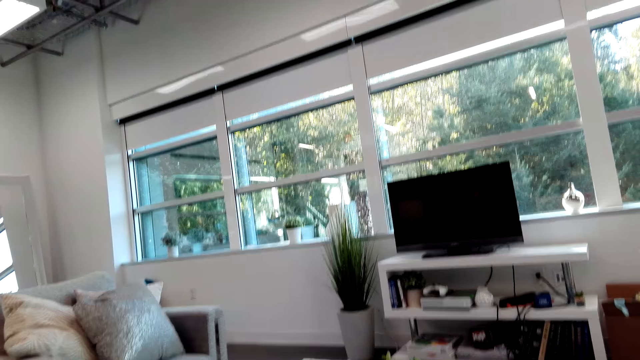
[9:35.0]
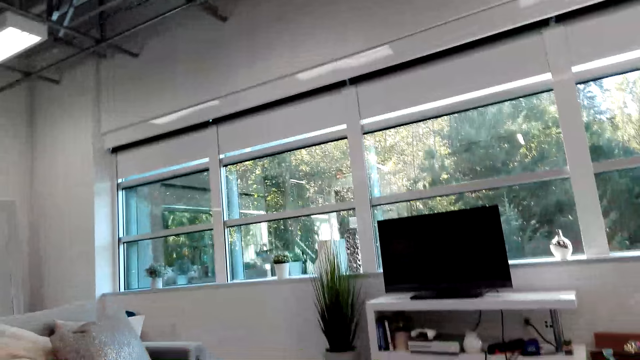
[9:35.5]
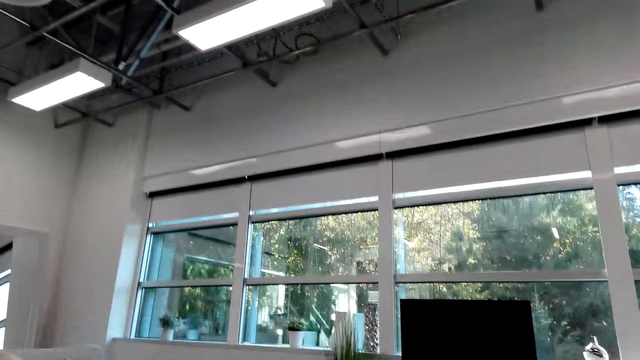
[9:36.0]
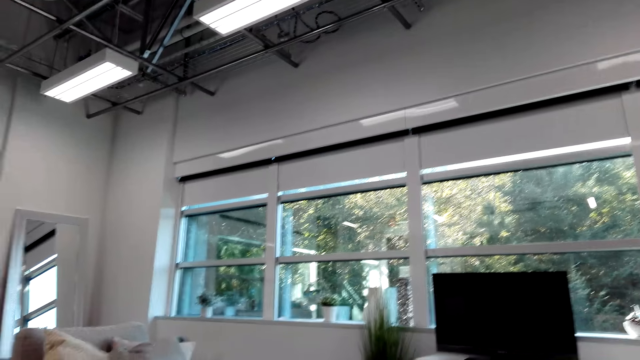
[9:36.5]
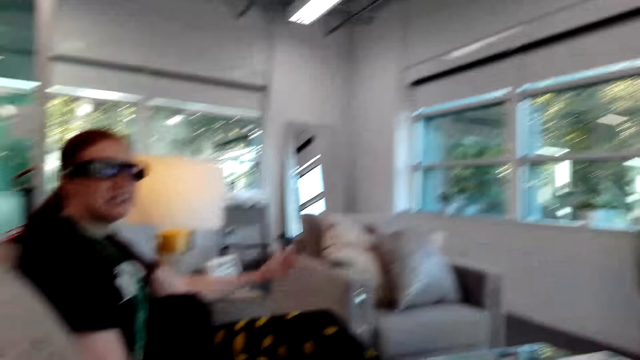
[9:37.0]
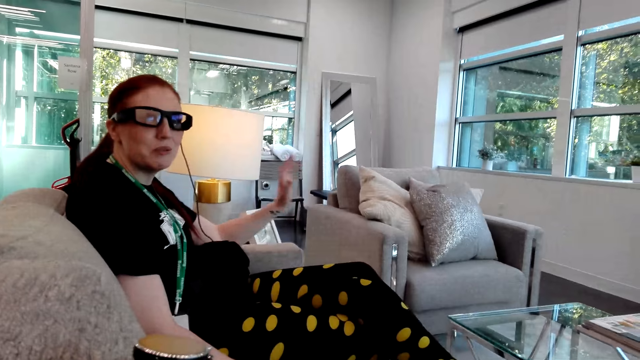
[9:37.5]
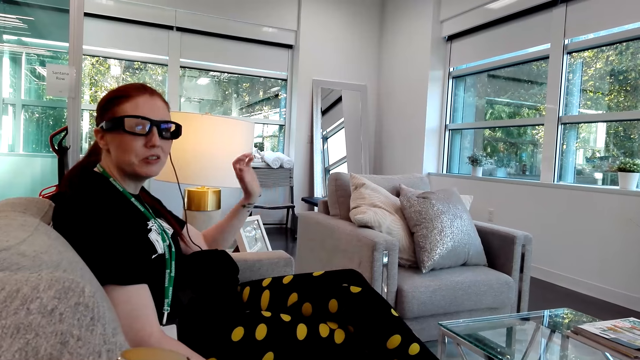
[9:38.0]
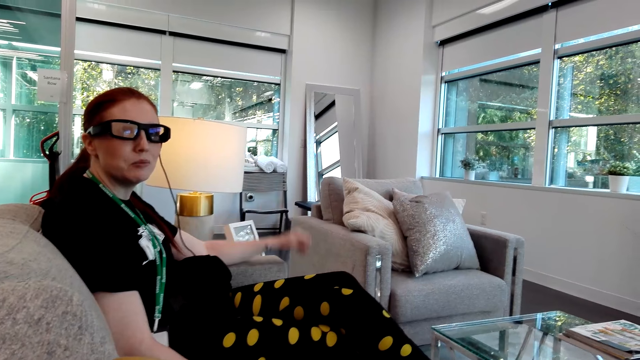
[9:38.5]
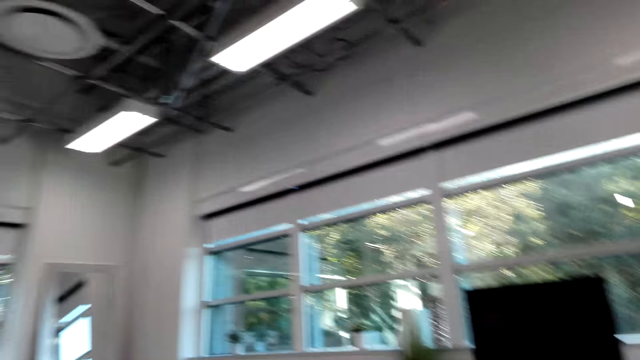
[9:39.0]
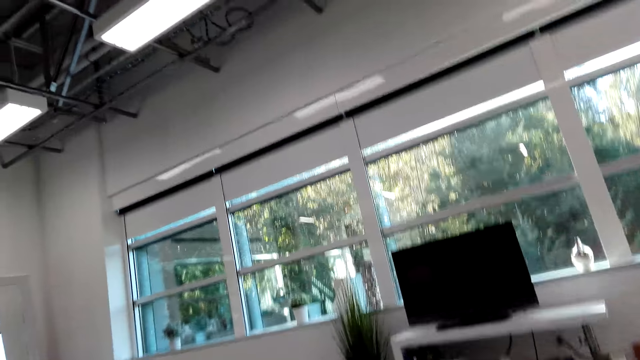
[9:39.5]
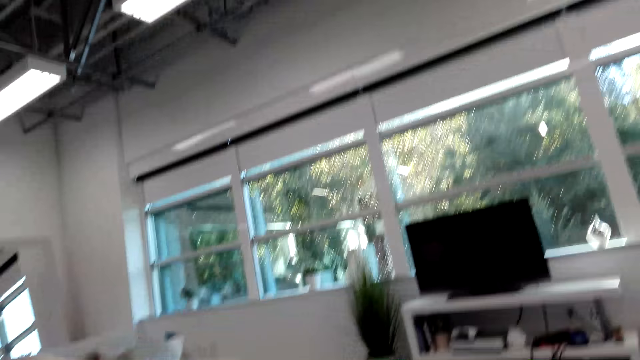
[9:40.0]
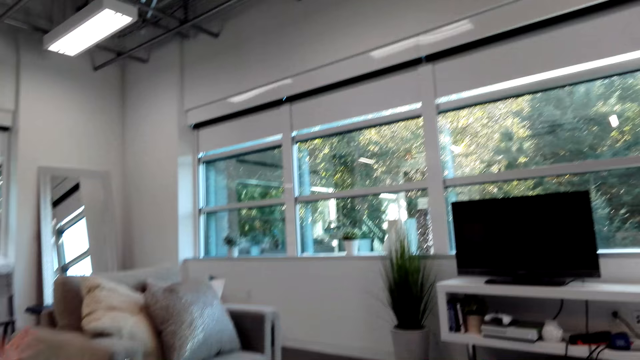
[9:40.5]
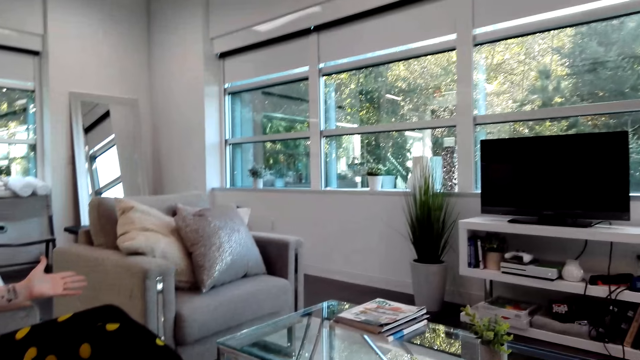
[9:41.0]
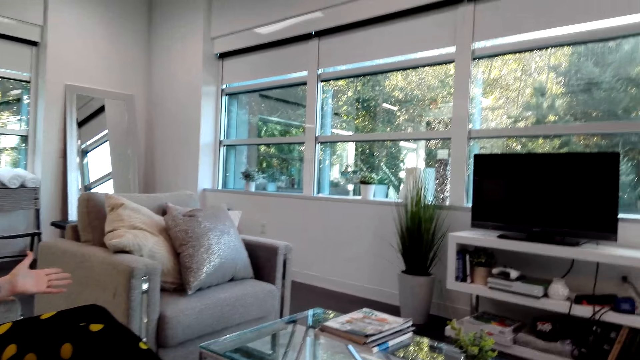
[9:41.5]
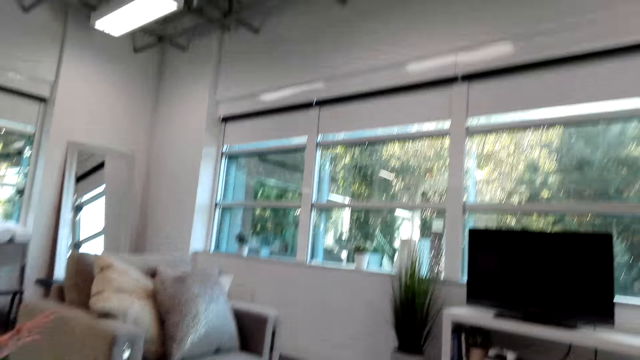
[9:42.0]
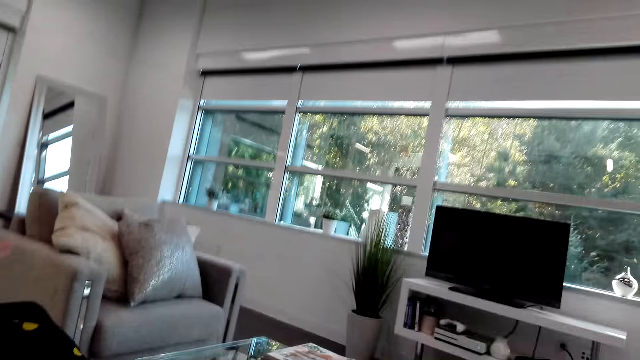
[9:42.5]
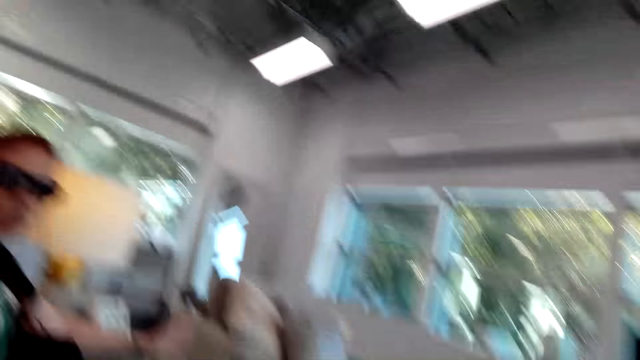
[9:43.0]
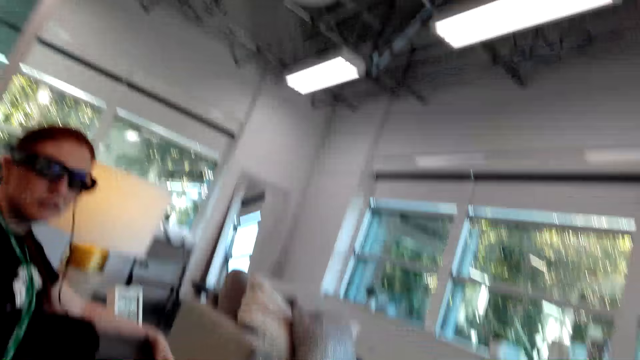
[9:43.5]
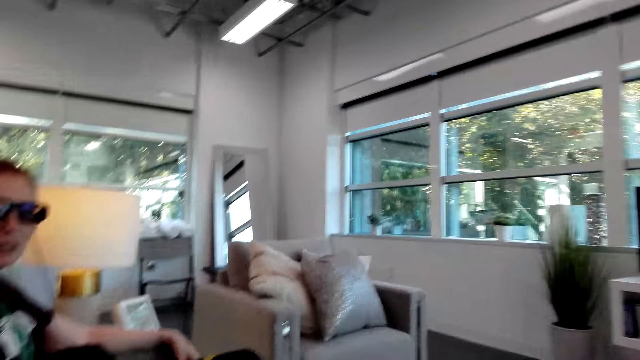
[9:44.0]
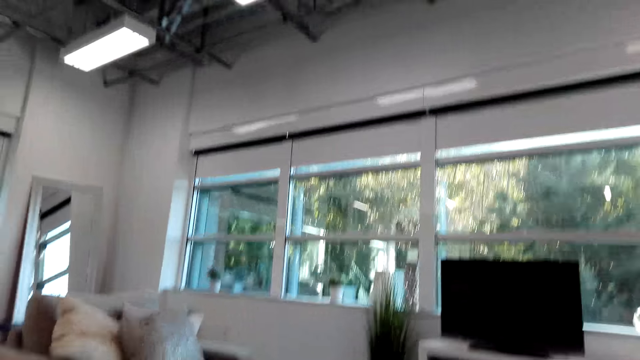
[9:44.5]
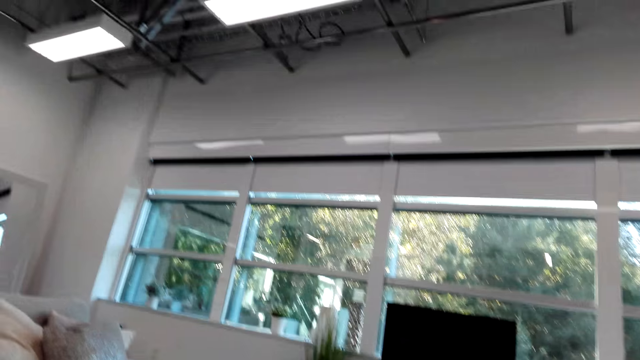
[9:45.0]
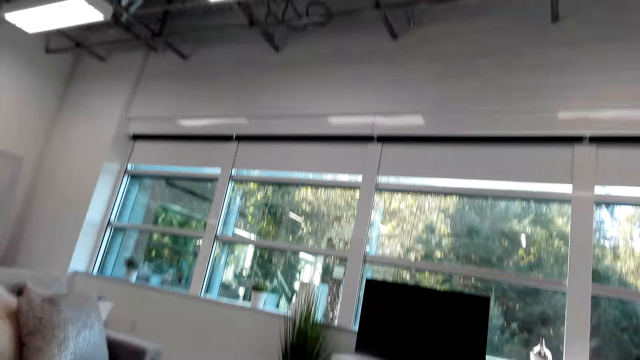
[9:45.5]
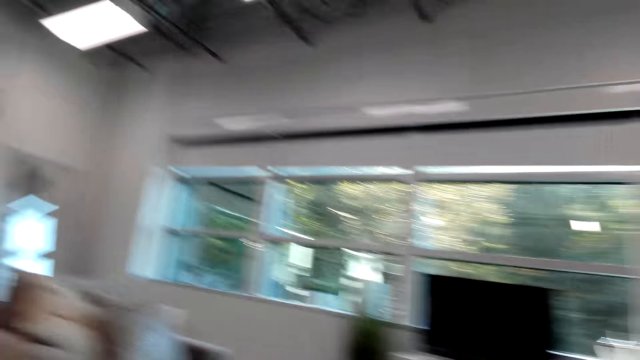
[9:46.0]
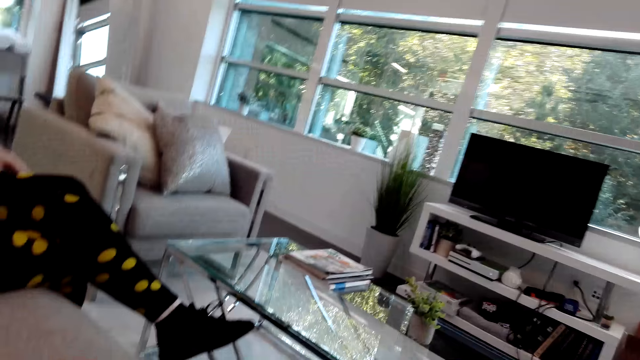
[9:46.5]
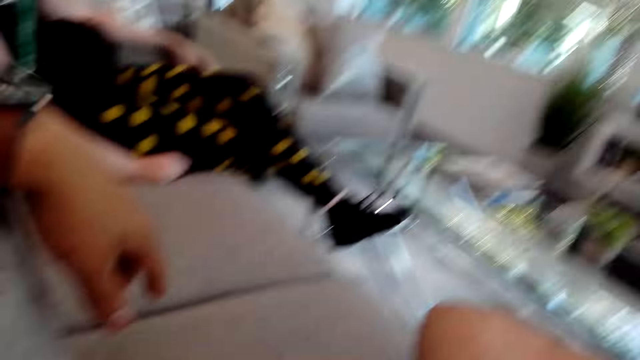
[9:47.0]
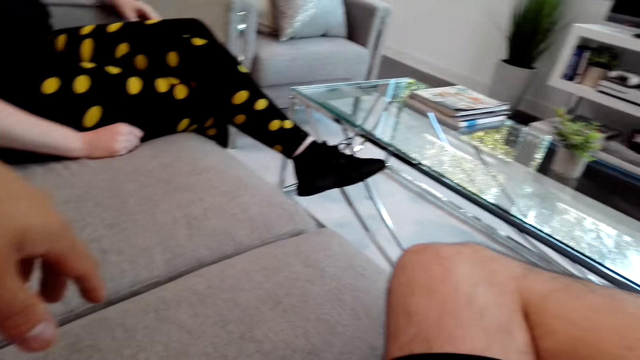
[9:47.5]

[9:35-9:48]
A person talks to the camera wearer. The camera wearer looks around the house and dialogues with the person. They look aside. The person talks to the camera wearer. The camera wearer looks aside.

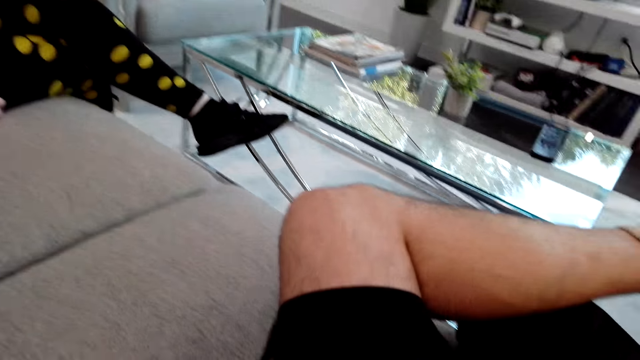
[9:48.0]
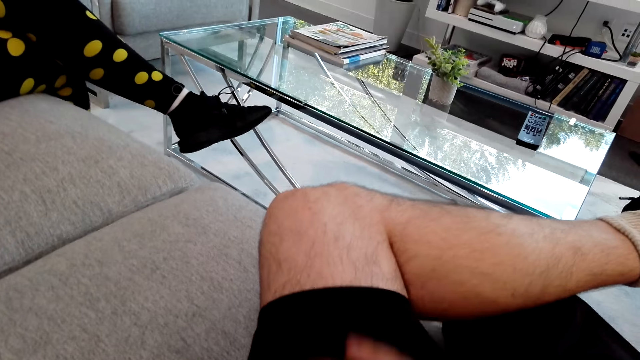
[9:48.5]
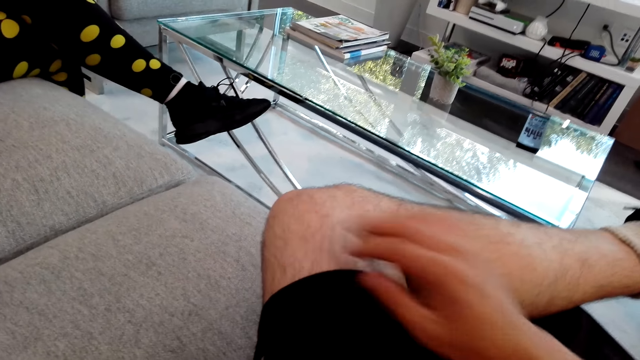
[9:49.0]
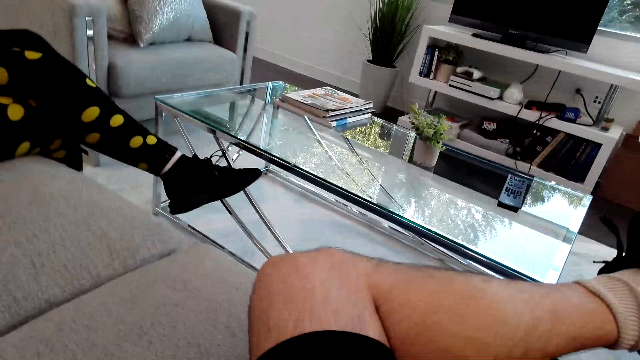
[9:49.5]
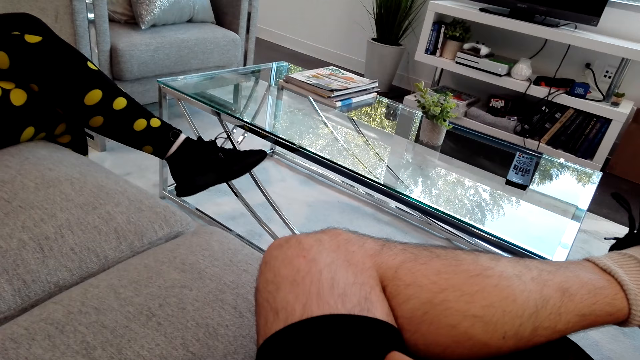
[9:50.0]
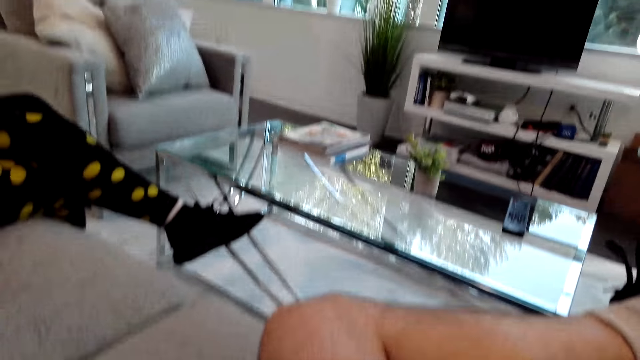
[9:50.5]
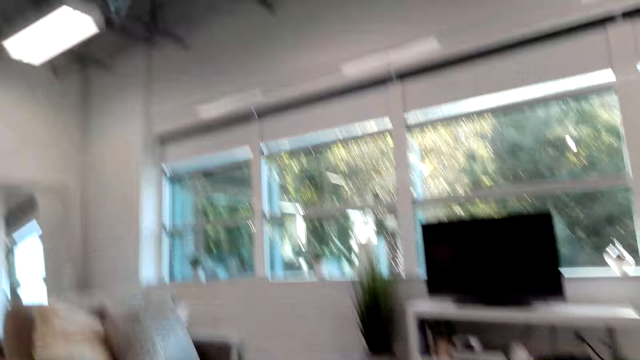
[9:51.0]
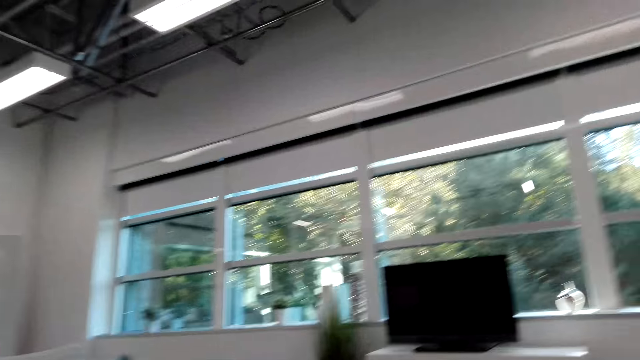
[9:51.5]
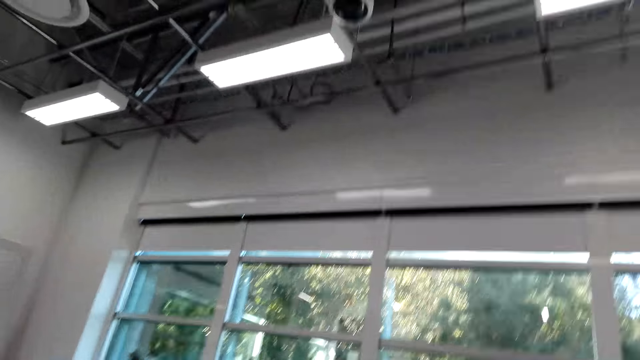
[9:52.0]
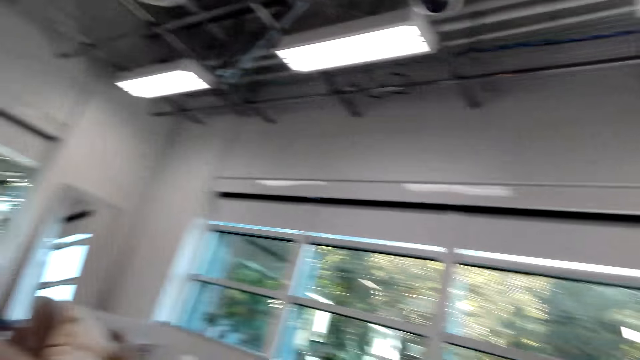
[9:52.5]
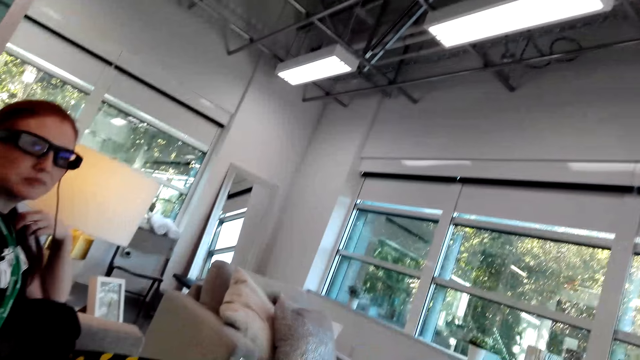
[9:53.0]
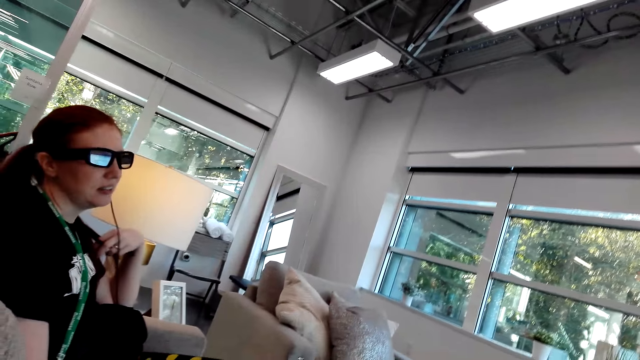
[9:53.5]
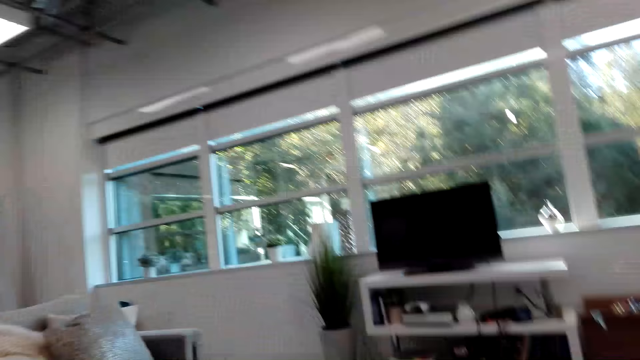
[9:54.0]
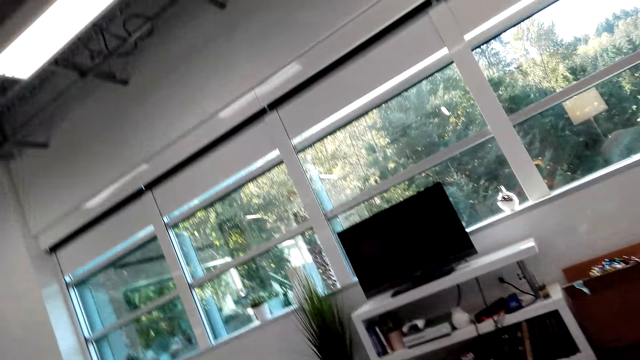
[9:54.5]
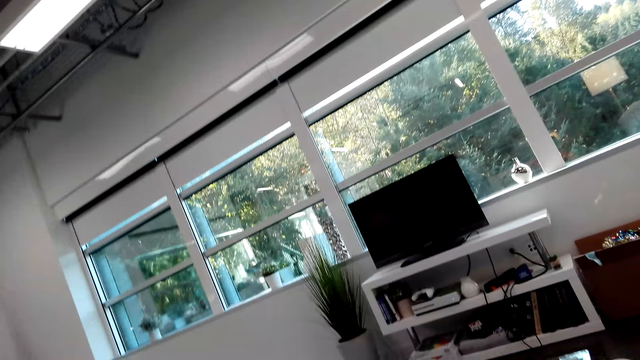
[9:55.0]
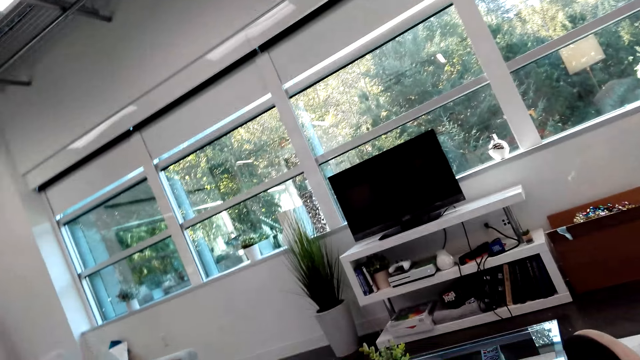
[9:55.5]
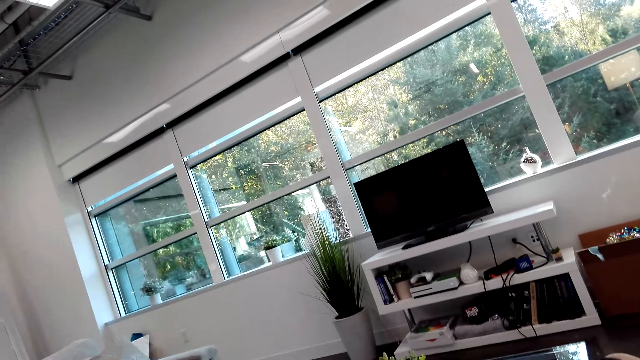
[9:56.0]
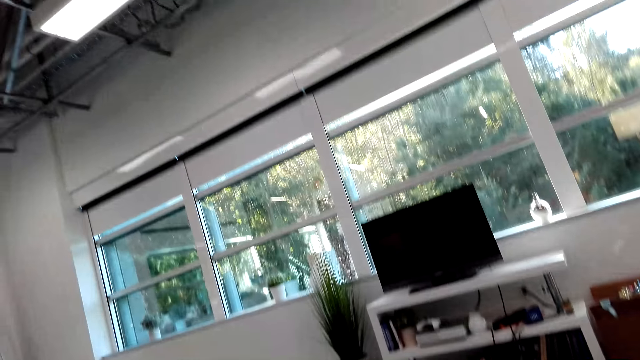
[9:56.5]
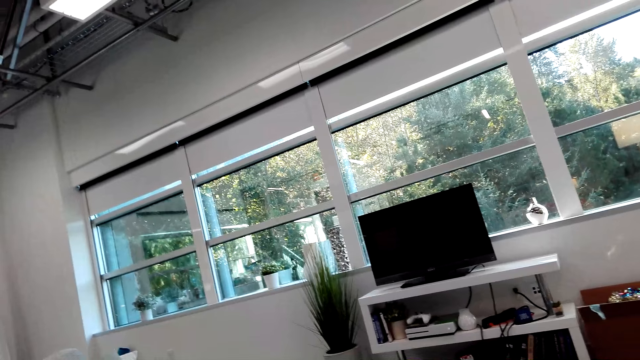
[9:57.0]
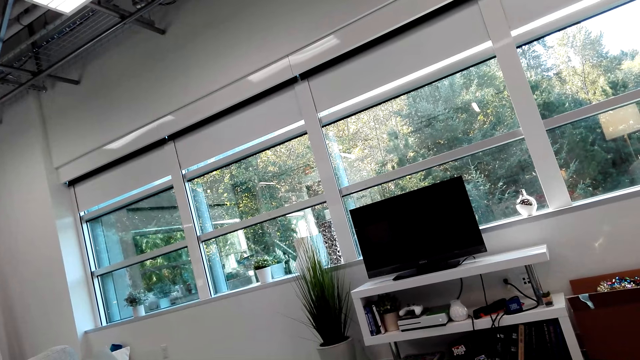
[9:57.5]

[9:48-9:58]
The camera wearer touches the left foot. They look aside. A person talks to the camera wearer. The camera wearer looks aside.
